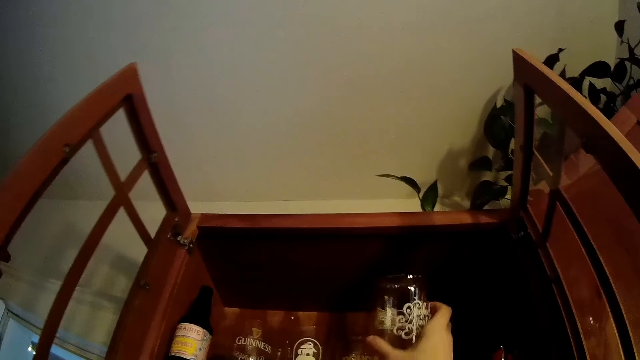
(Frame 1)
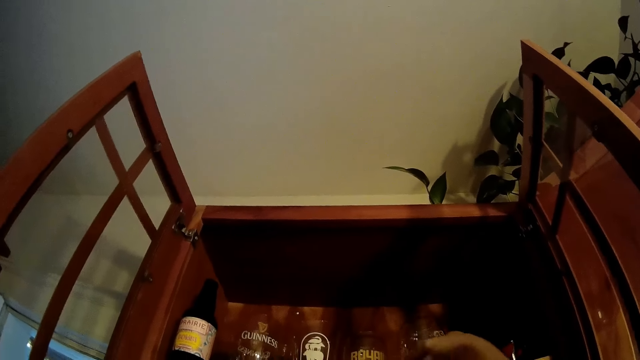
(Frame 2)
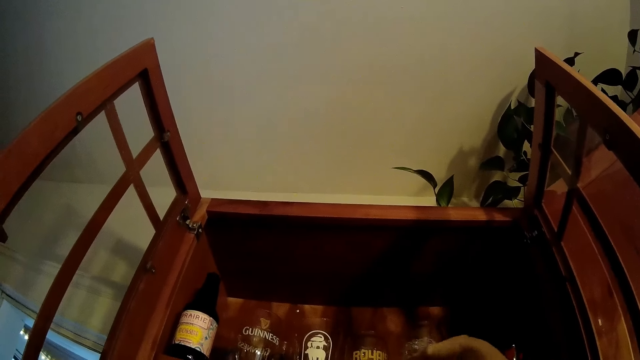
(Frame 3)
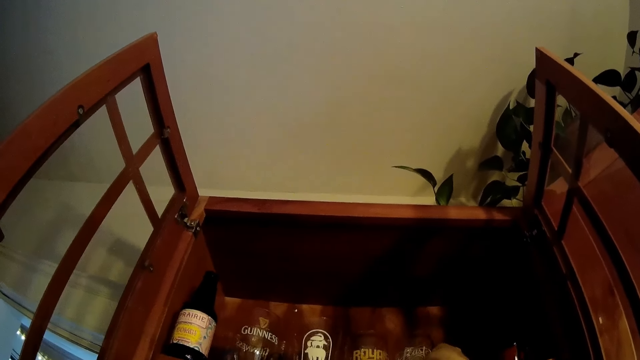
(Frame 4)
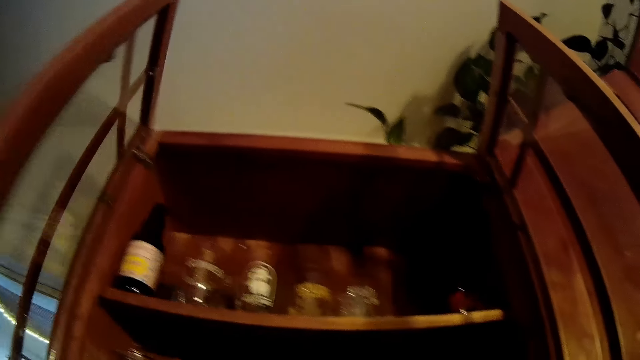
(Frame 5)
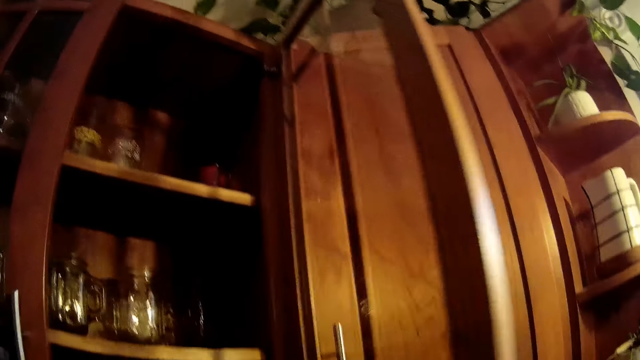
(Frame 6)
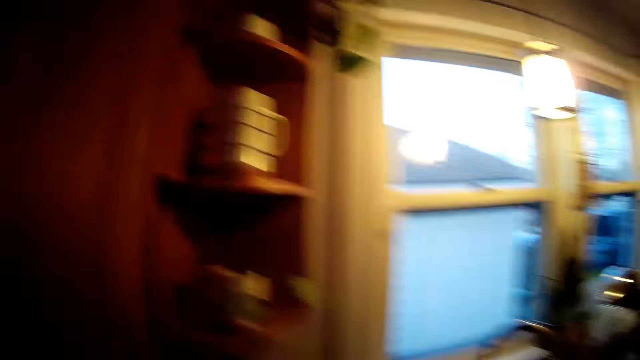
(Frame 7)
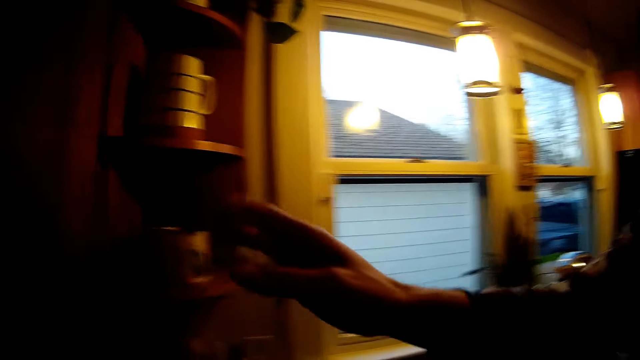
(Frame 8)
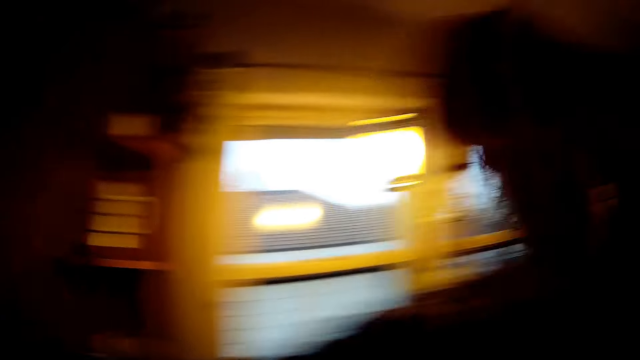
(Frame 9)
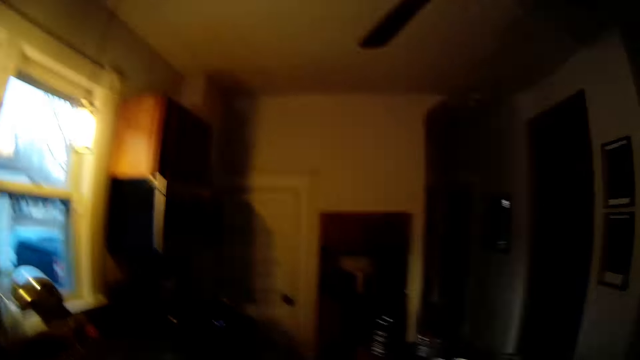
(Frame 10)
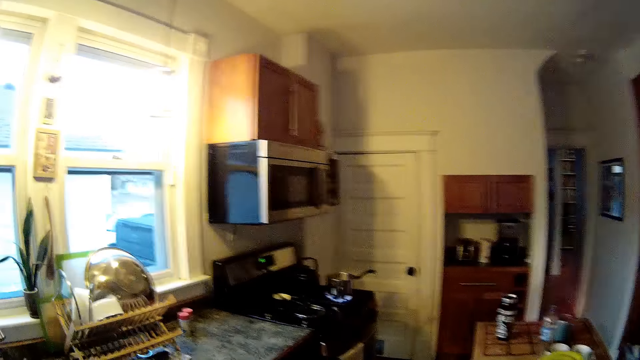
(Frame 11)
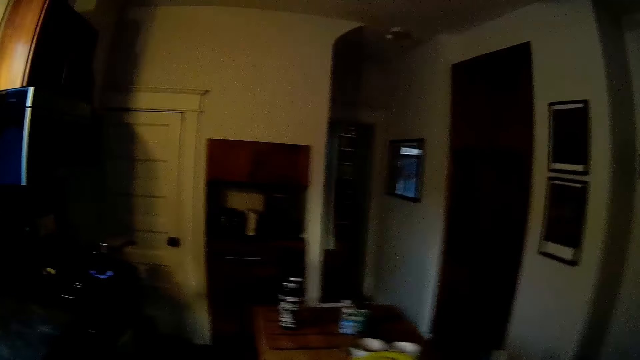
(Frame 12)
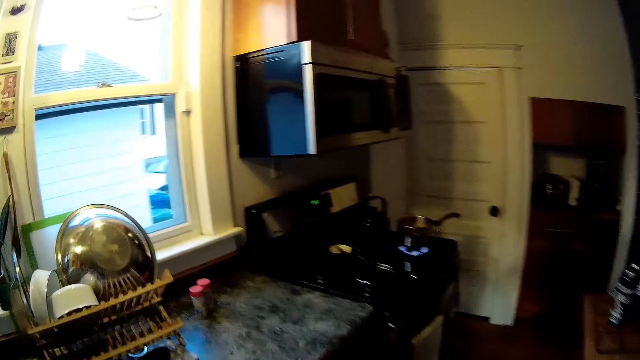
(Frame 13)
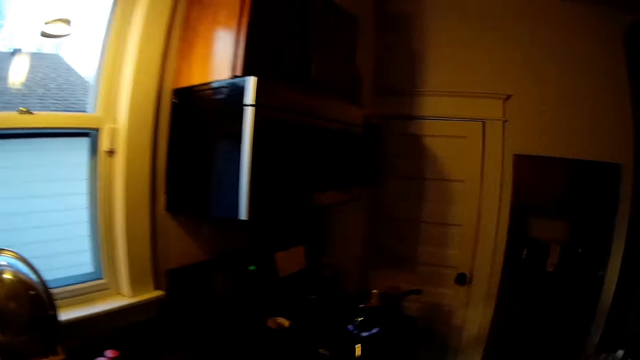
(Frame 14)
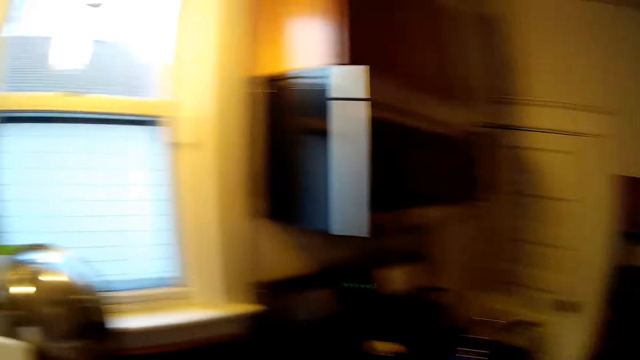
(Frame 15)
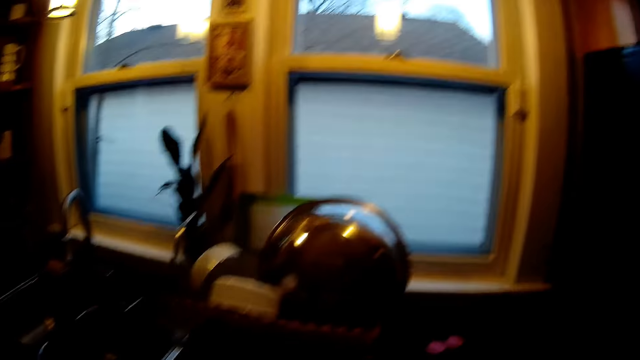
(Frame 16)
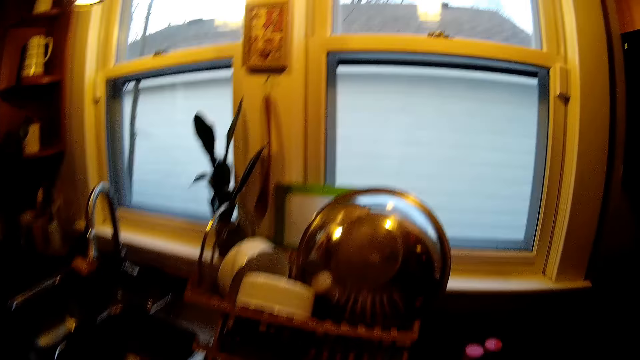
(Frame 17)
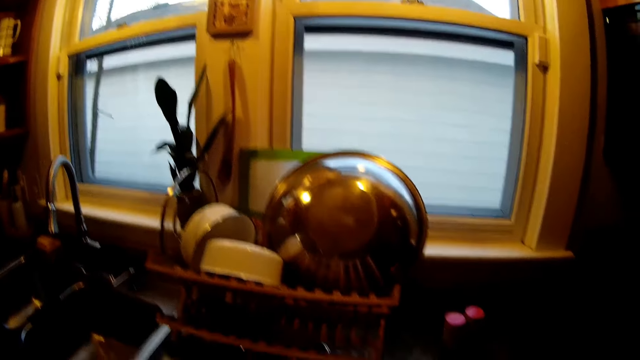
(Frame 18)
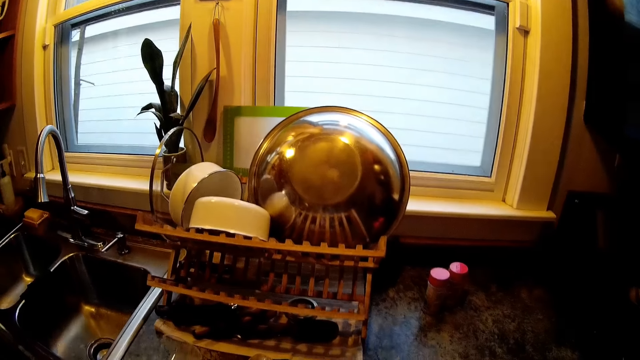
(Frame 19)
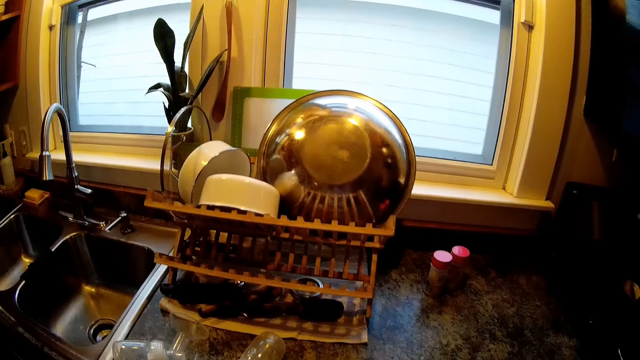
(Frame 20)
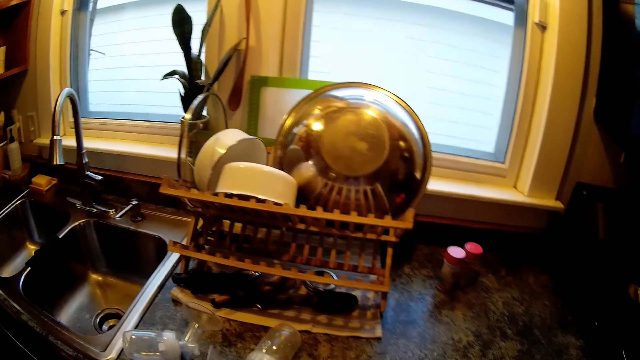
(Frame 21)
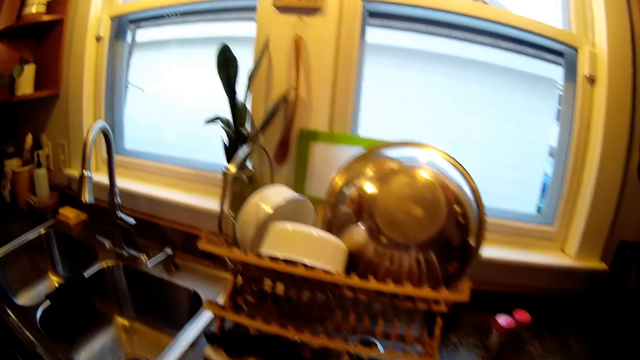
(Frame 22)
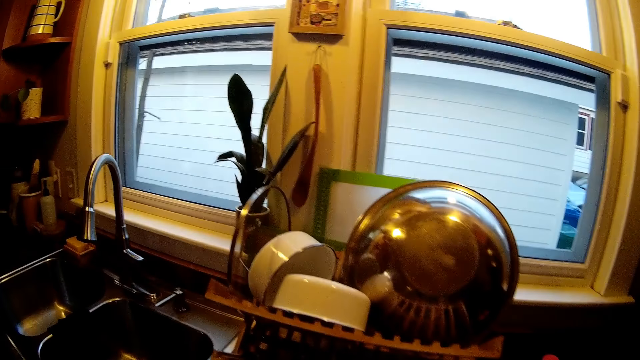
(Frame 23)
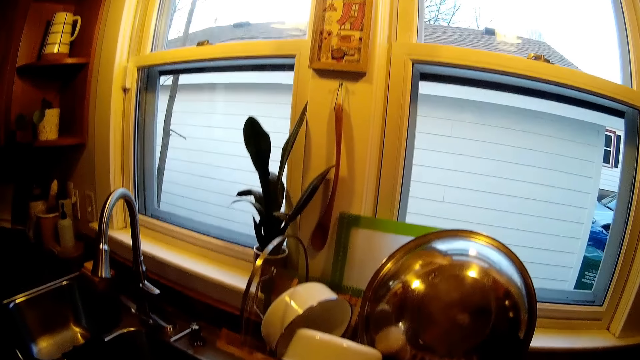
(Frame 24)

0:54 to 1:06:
The camera wearer drops a glass cup in the cabinet with her right hand. She closes the cabinet with both hands. She is putting the bottles on the cupboard.

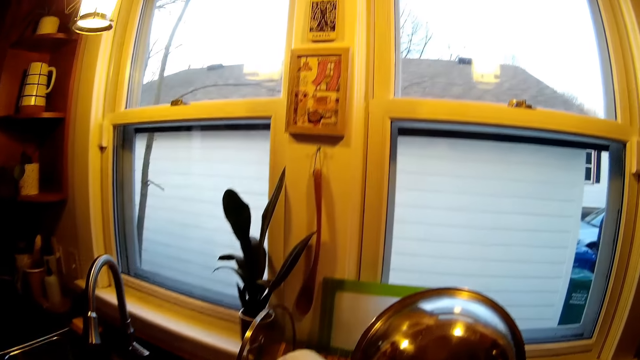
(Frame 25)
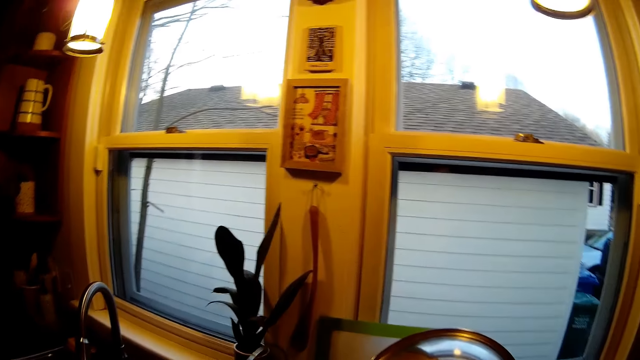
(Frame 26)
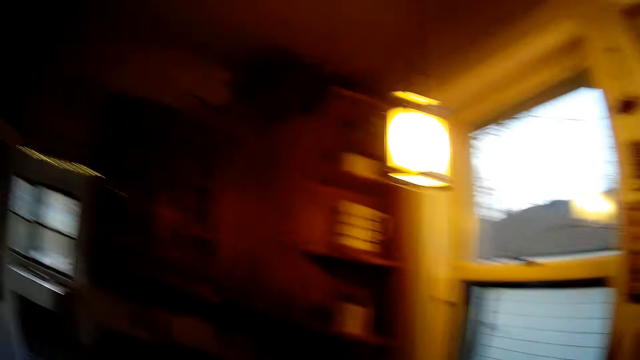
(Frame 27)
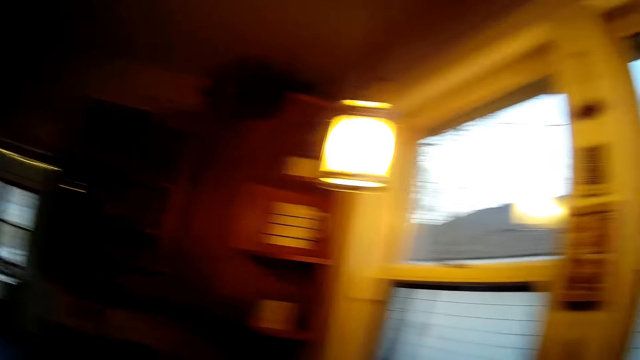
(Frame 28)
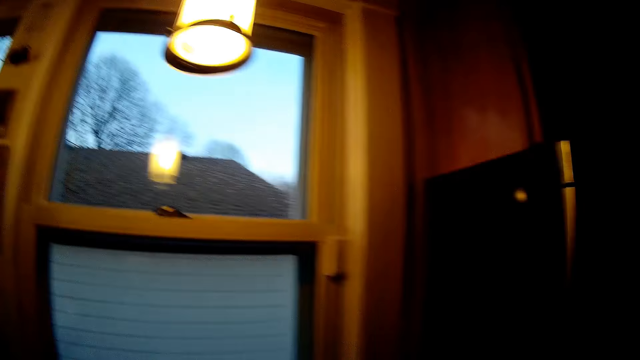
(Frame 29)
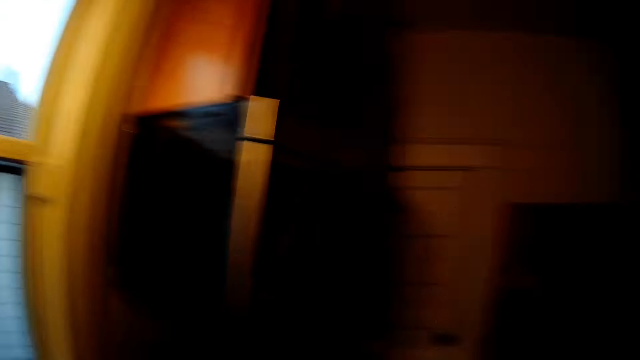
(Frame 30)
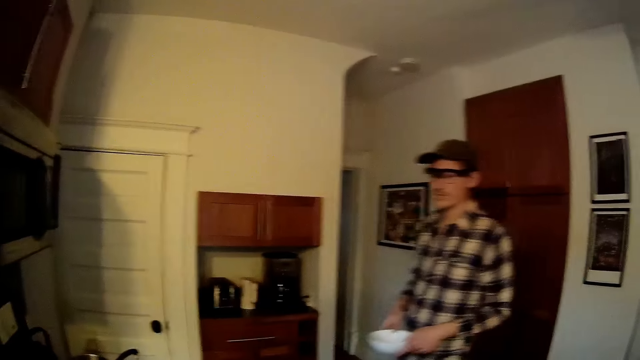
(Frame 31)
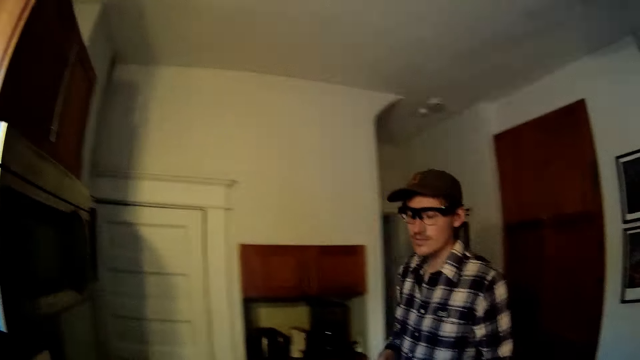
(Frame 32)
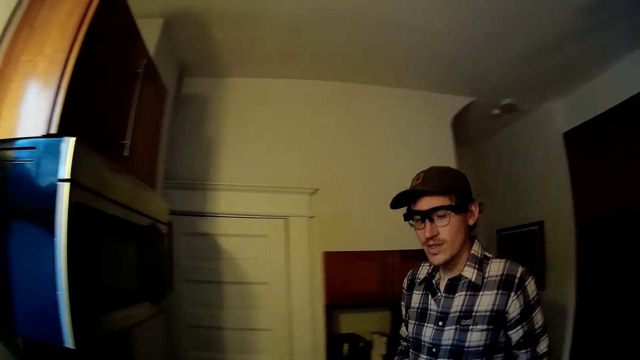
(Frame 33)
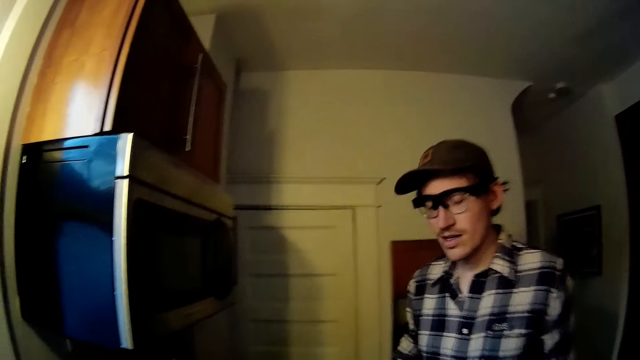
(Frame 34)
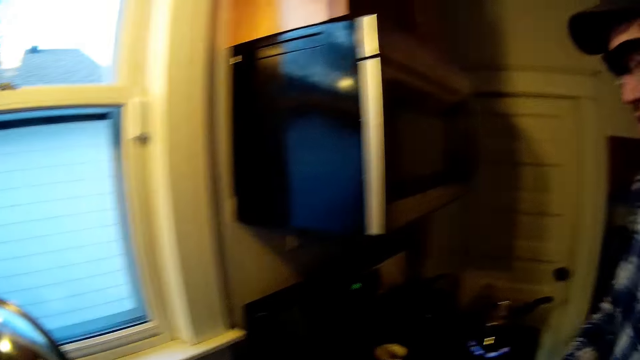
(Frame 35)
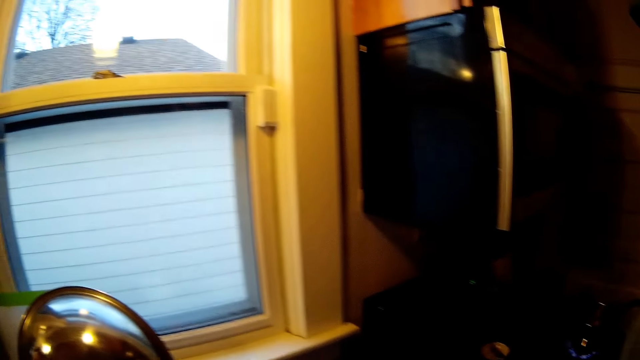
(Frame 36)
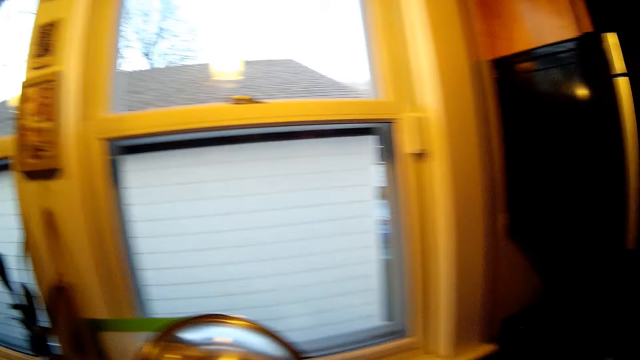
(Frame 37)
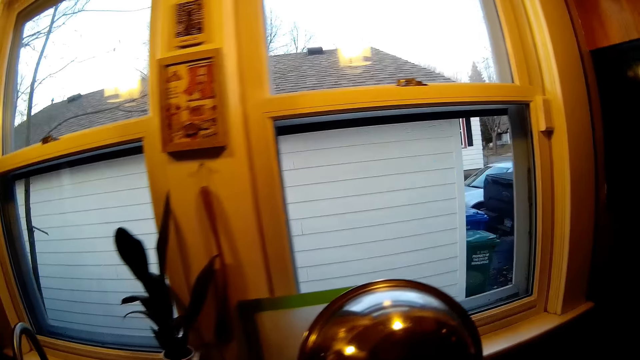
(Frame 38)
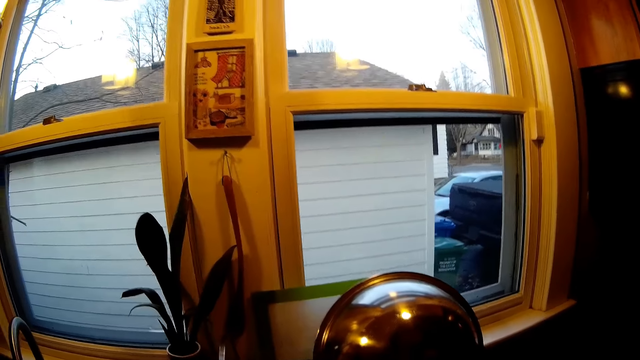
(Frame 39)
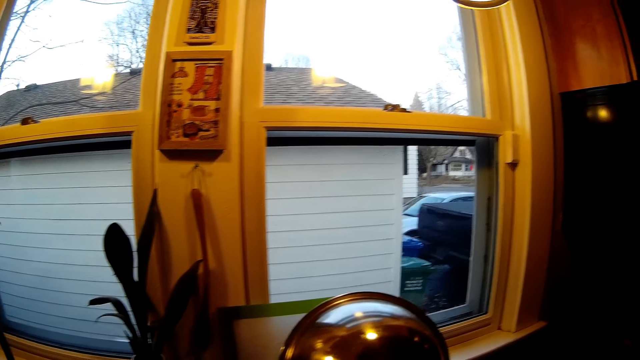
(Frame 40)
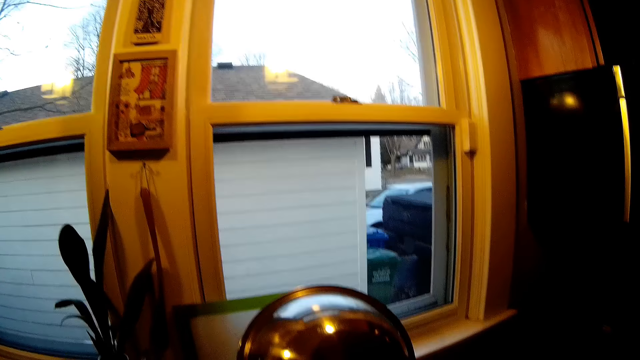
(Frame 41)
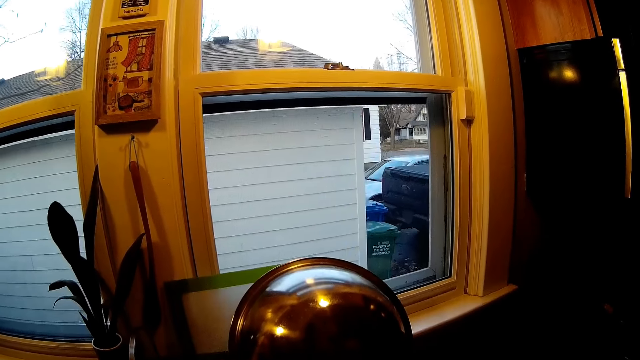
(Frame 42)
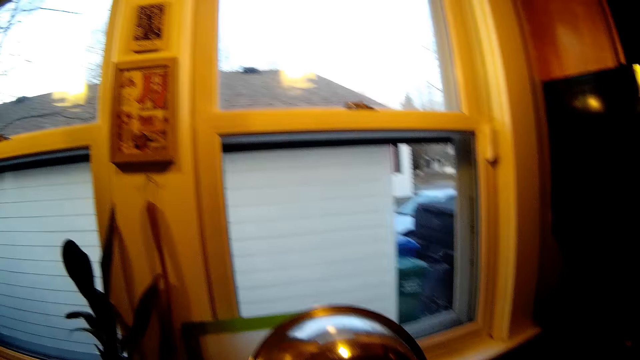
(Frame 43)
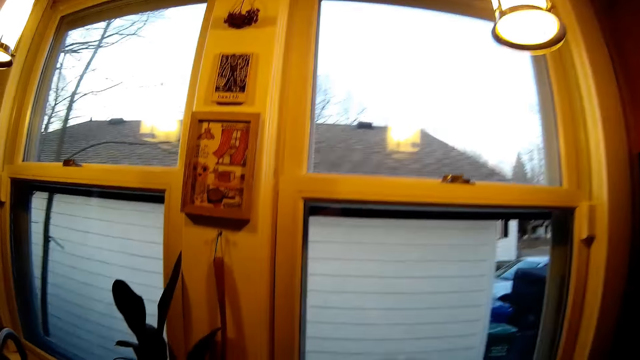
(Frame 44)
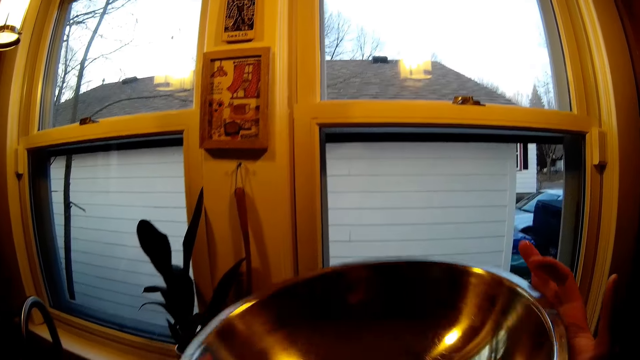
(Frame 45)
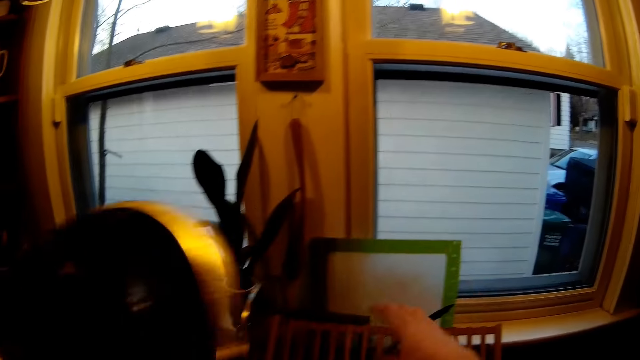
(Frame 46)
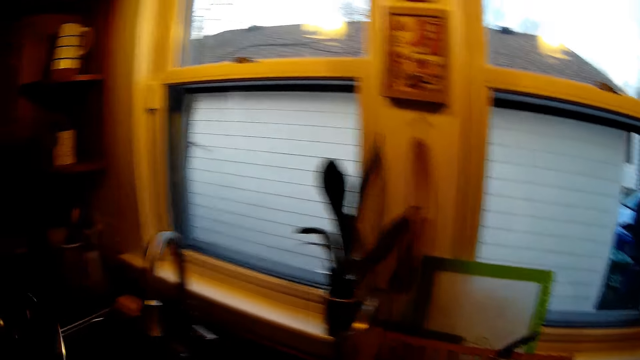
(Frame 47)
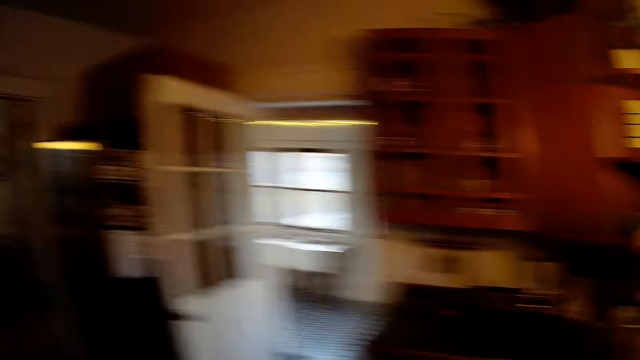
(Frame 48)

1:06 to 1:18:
The man holds a ceramic plate with both hands. The camera wearer is looking at the utensils. They carry a stainless bowl with both hands.
